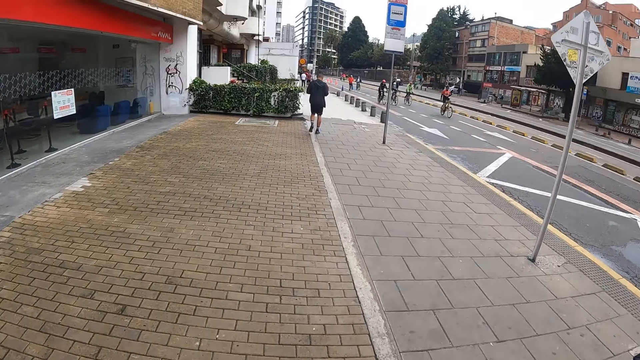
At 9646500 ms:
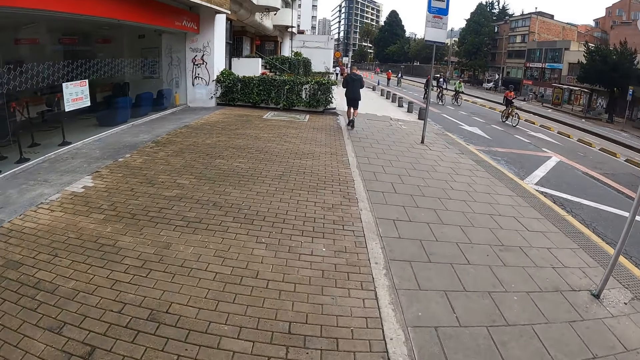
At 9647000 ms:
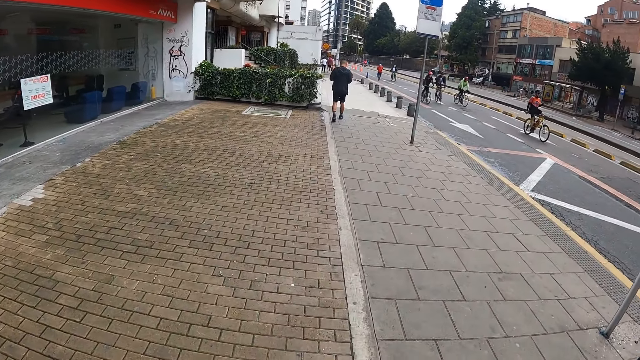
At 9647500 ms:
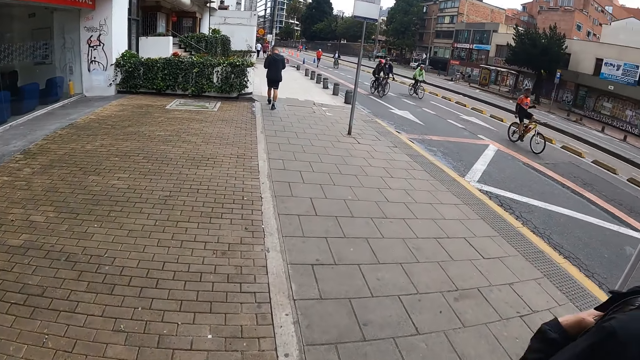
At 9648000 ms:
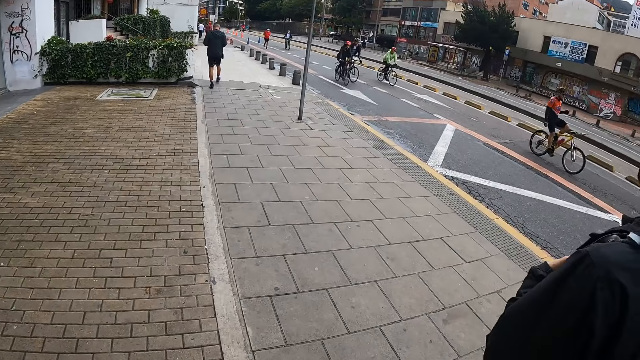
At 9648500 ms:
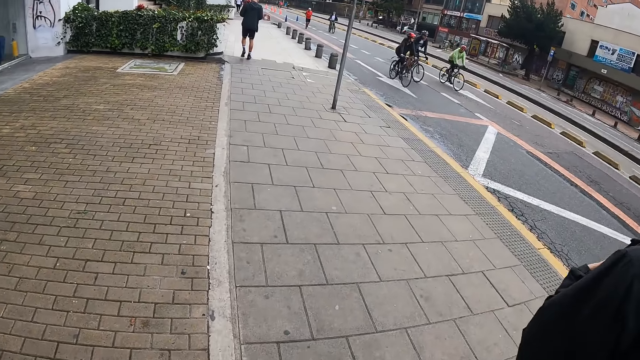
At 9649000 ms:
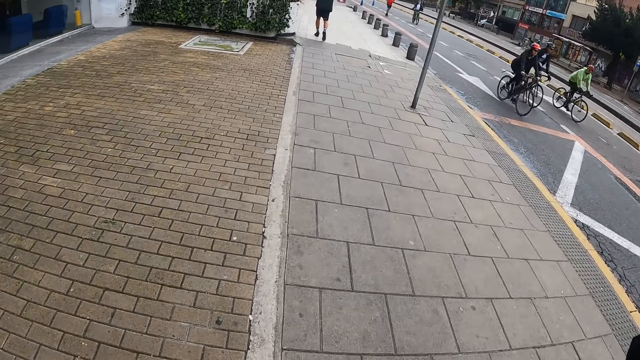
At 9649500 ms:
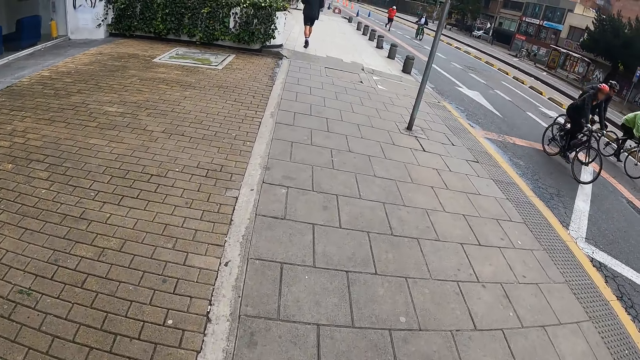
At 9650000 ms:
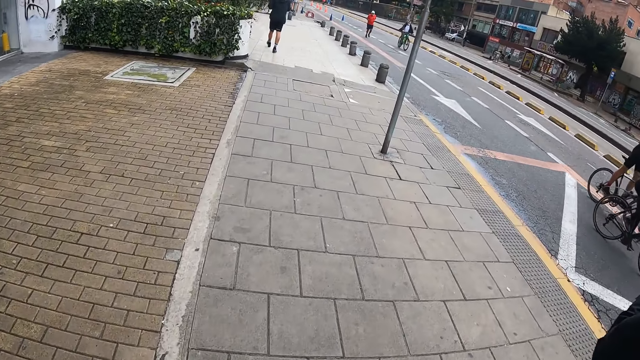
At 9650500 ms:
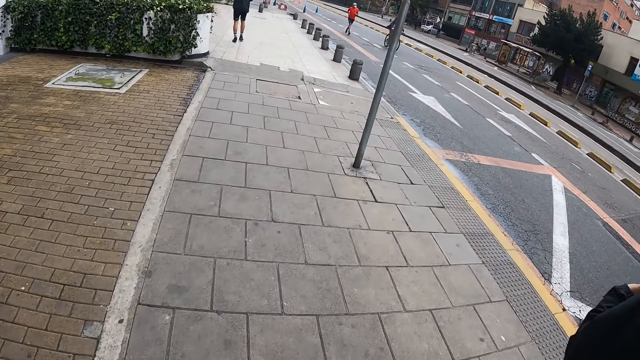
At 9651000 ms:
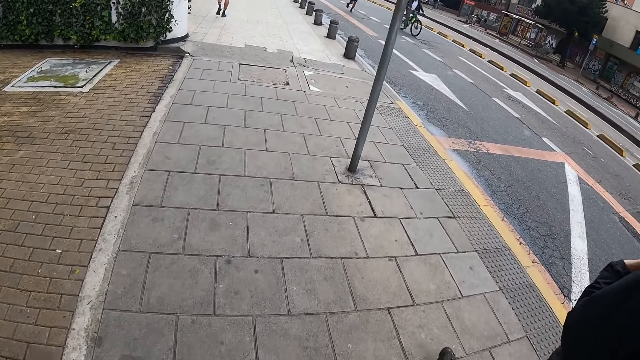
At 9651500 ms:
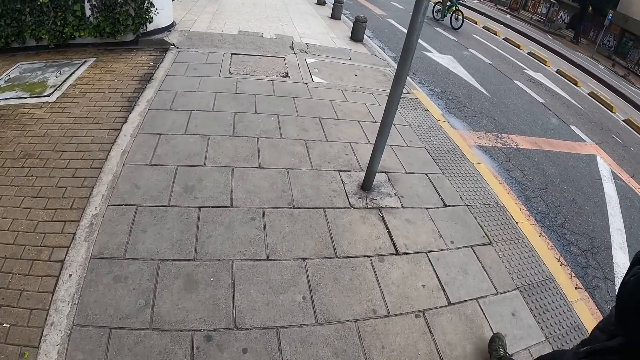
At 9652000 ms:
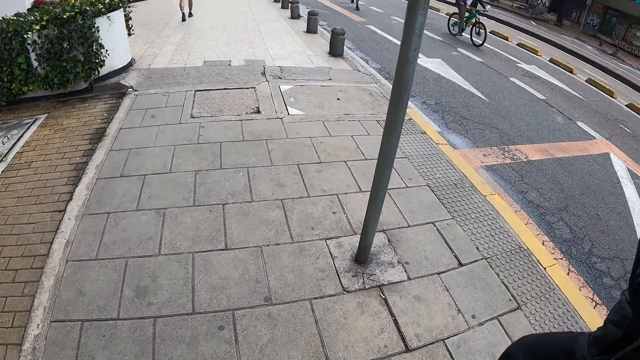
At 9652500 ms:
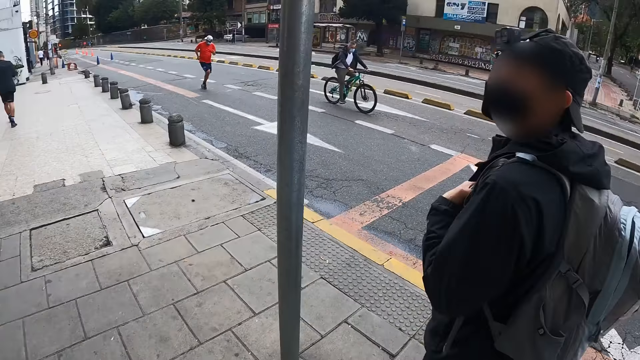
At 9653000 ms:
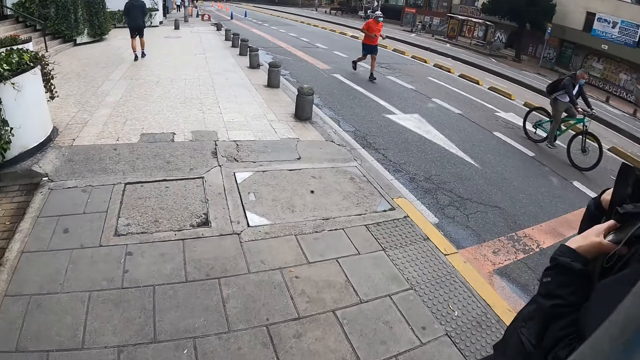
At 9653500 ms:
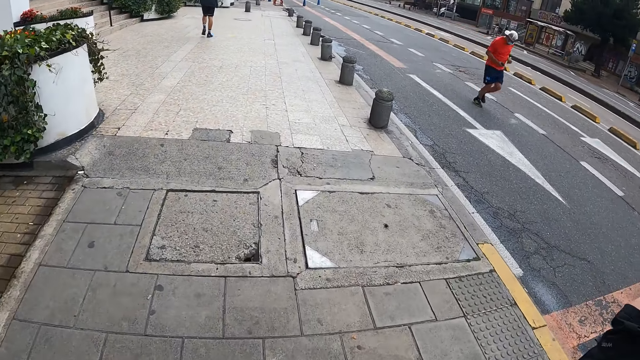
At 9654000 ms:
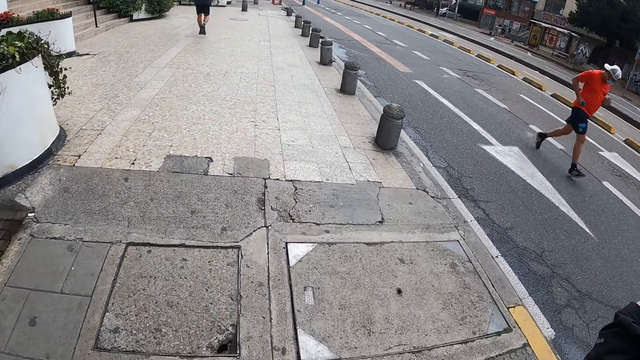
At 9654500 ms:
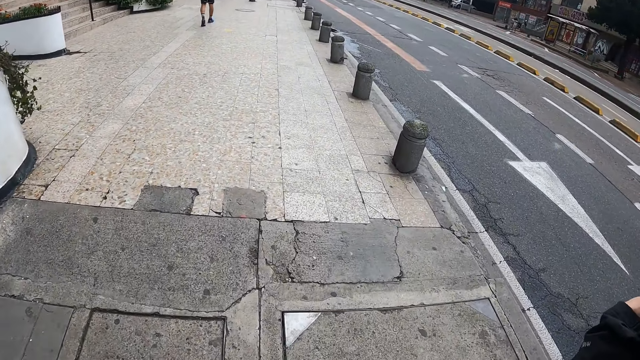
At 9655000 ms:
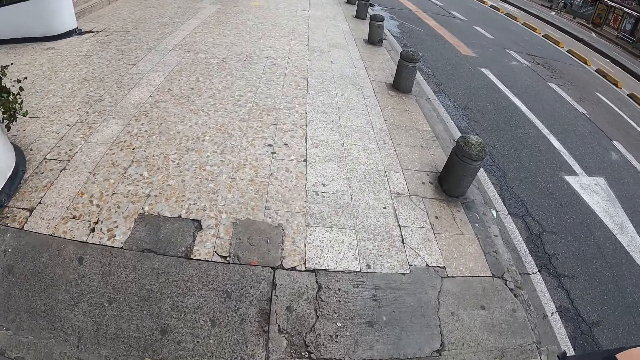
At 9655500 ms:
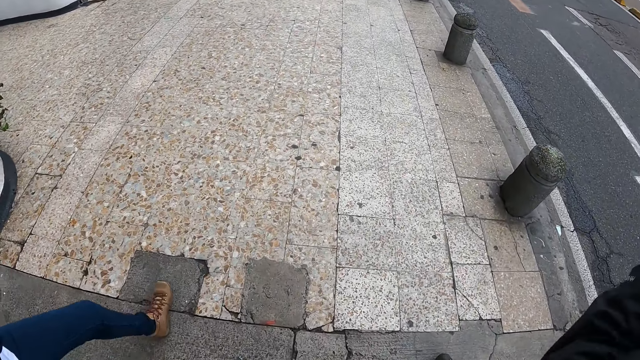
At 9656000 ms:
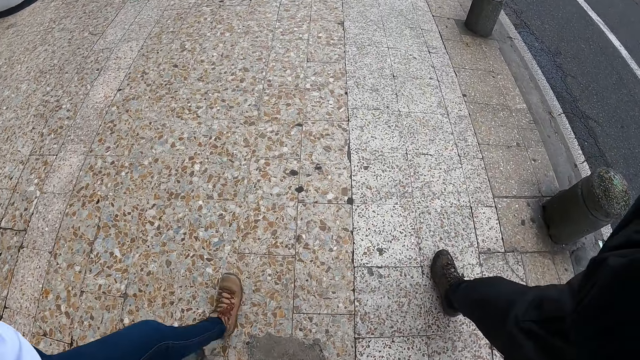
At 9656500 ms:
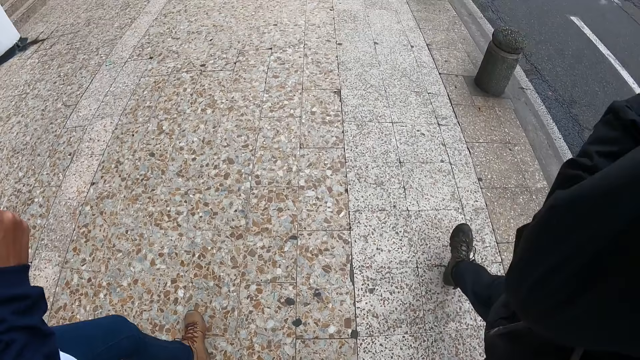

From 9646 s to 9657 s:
A man walks along the path.

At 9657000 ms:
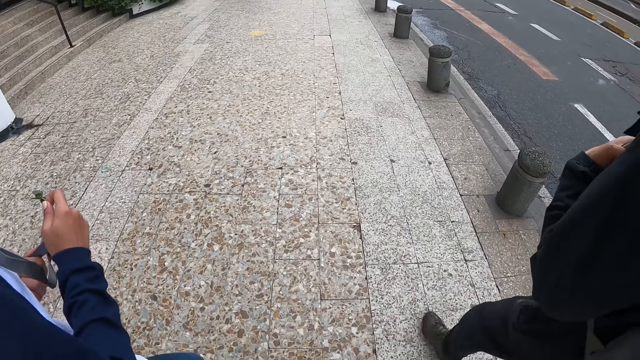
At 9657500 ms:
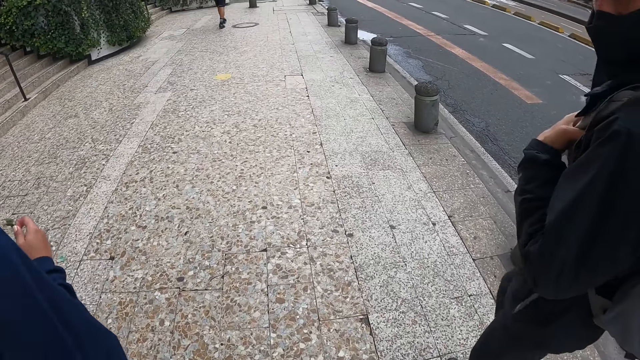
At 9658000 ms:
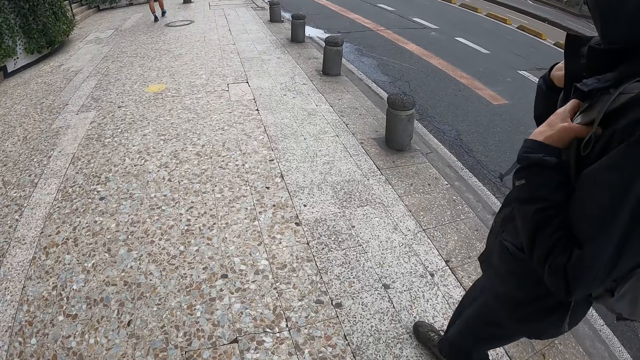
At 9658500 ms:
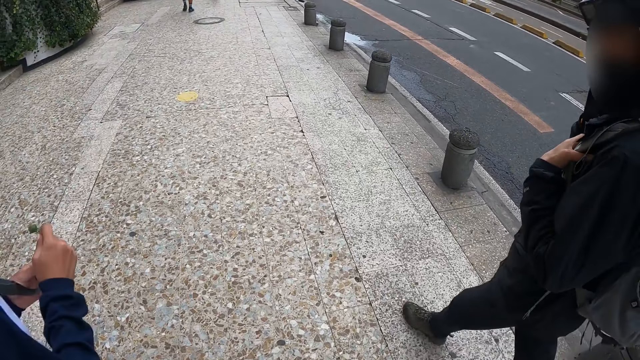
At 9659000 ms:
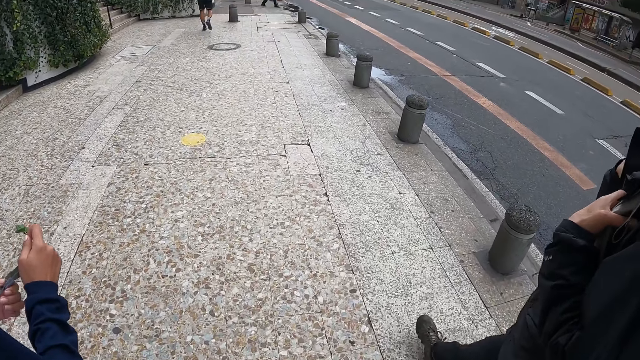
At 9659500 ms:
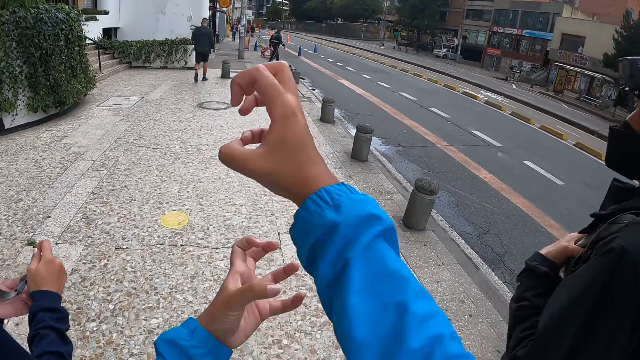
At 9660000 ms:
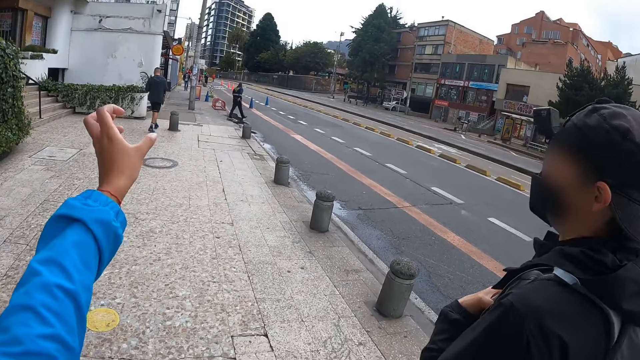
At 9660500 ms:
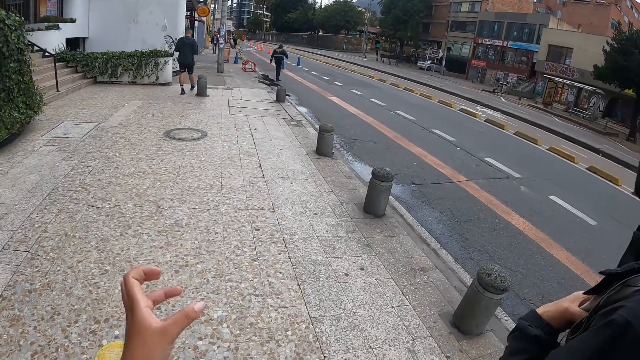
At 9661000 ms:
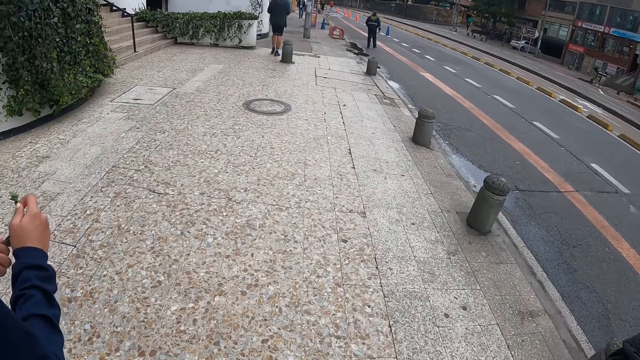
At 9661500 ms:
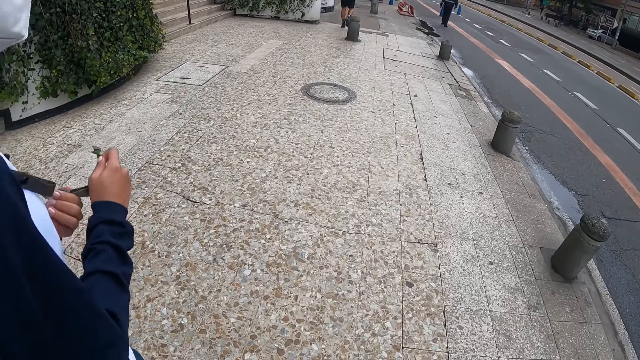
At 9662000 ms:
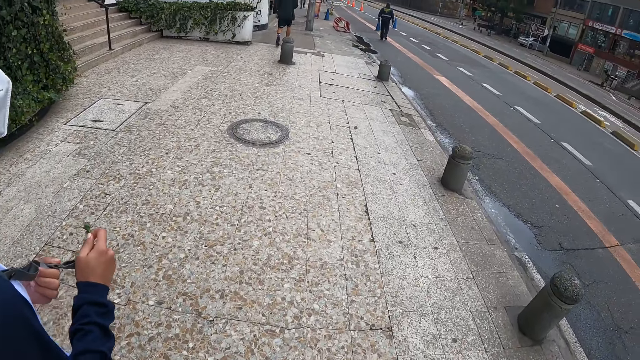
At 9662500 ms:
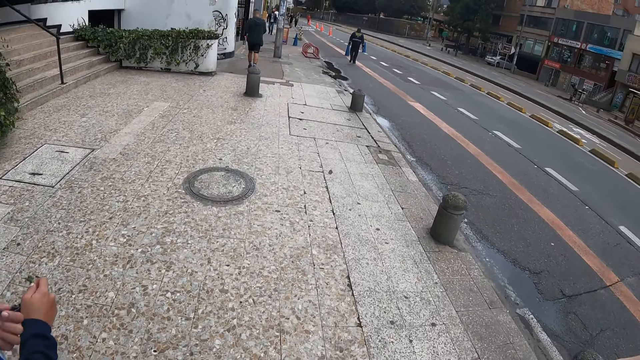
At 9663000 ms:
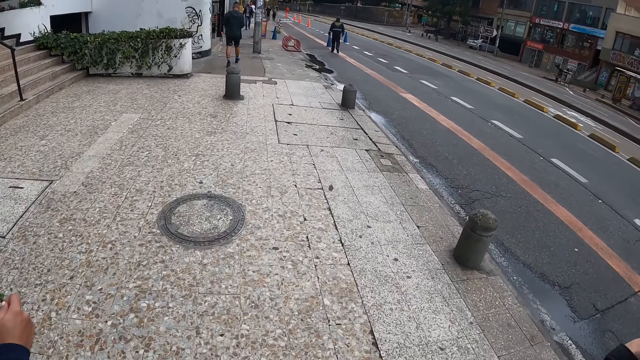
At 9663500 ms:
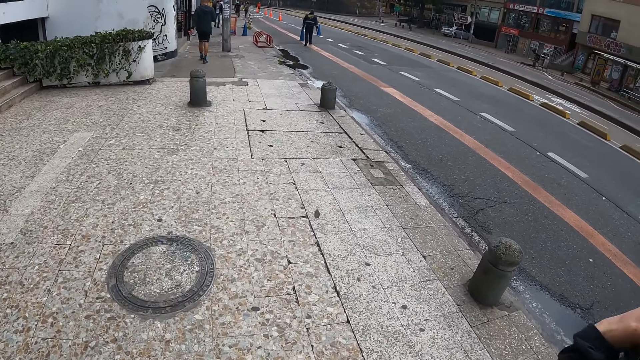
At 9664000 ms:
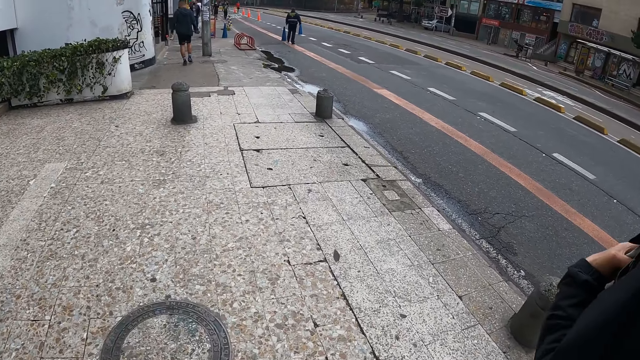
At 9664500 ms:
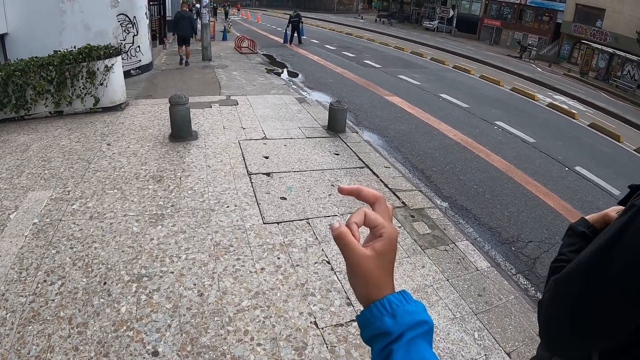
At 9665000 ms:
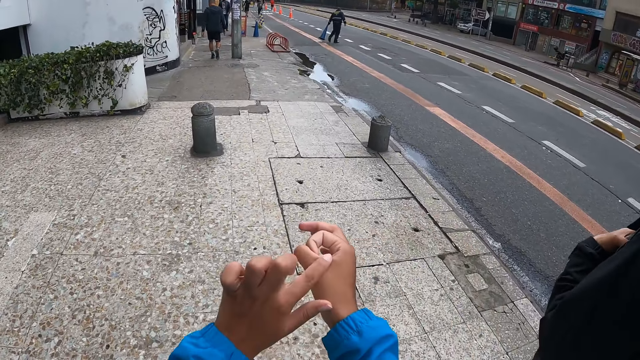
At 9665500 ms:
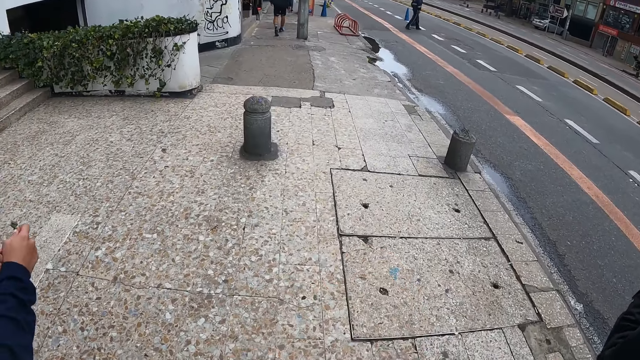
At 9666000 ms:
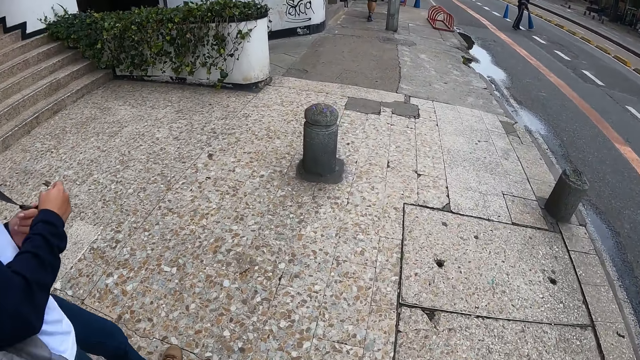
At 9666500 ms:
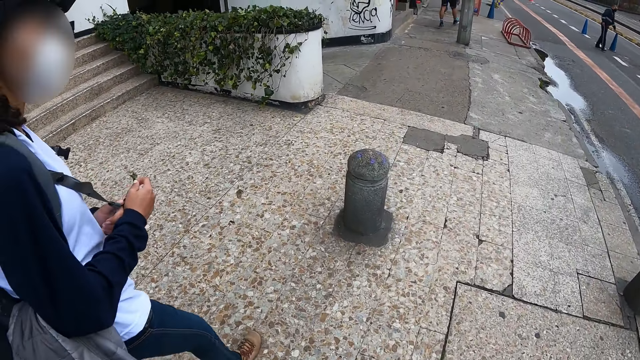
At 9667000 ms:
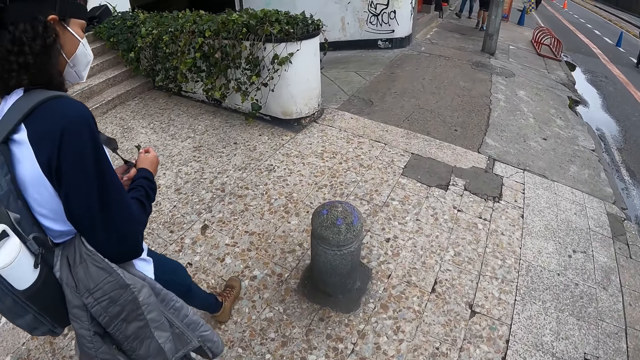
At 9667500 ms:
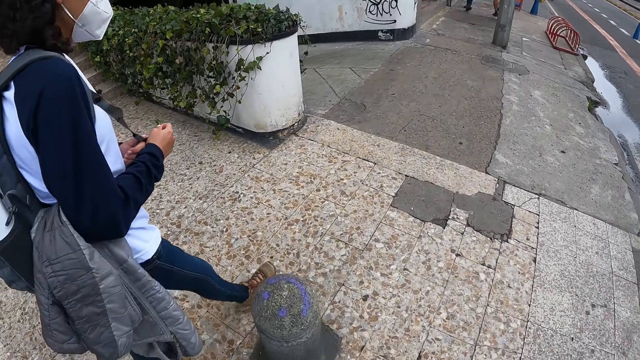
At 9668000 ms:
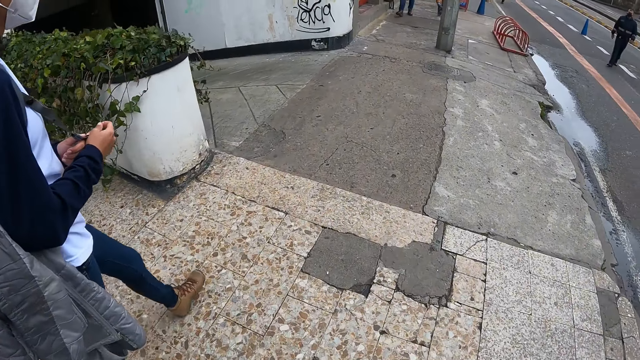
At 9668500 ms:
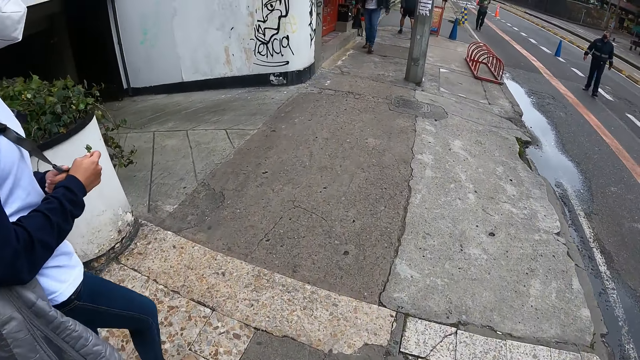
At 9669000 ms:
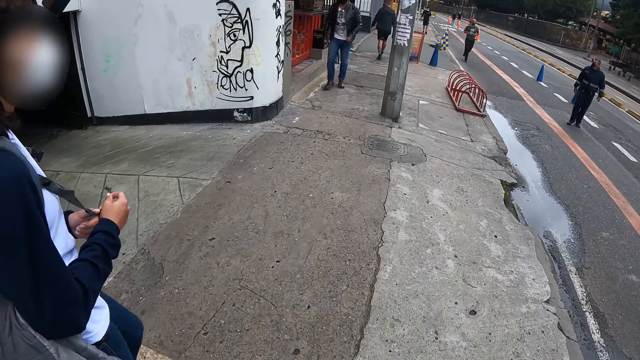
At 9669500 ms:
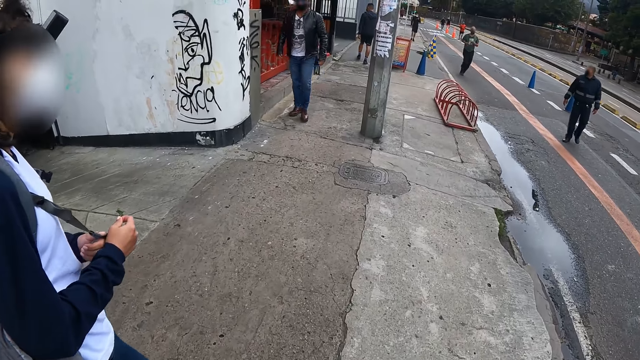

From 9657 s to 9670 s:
The camera wearer gestures his hands. He walks along the path. A woman holds a bag string with both hands. The camera wearer walks along the path. He gestures his hands. The woman holds the bag string with both hands. The woman walks on the path. The camera wearer walks along the path.
